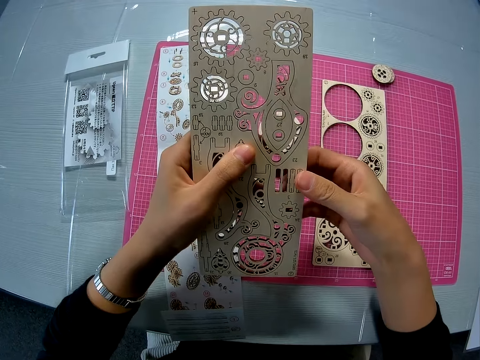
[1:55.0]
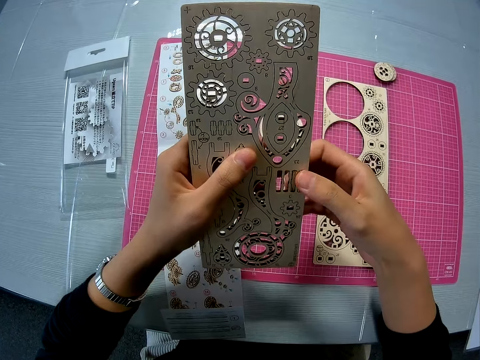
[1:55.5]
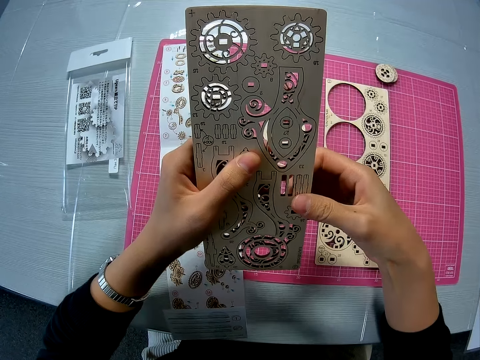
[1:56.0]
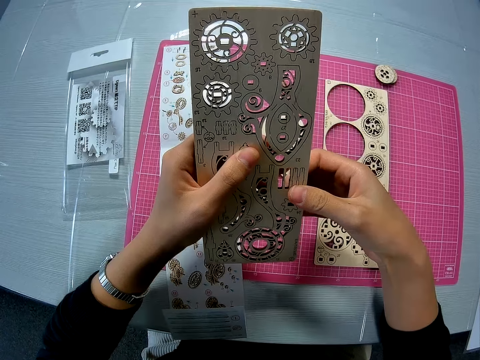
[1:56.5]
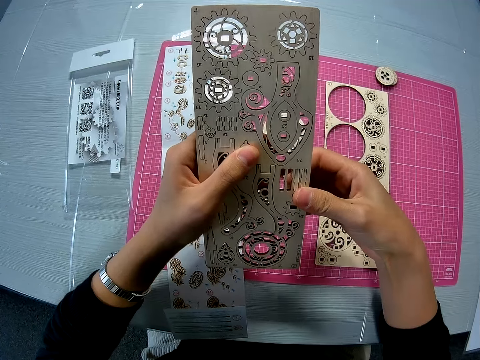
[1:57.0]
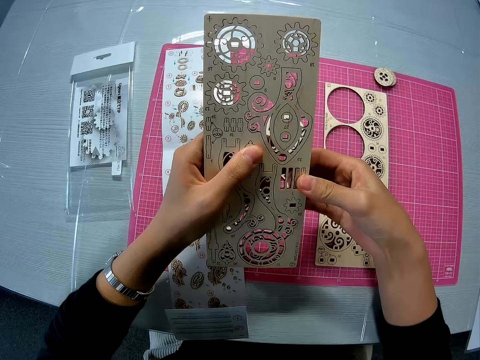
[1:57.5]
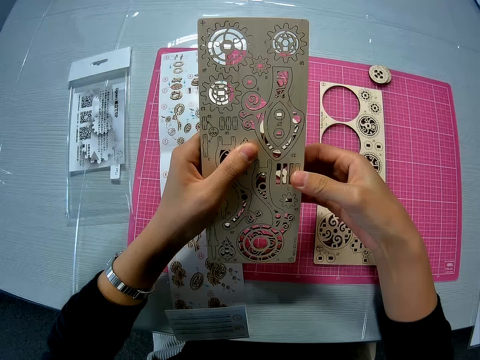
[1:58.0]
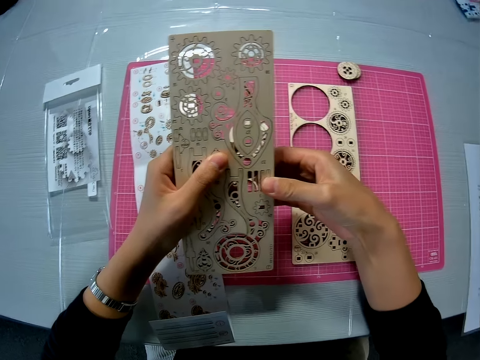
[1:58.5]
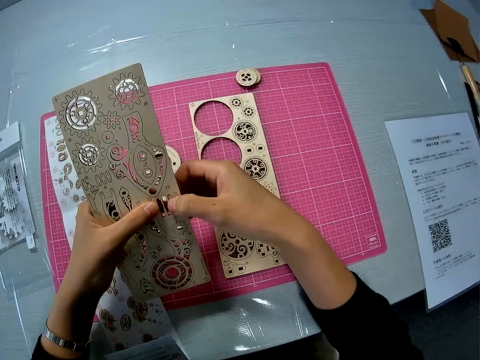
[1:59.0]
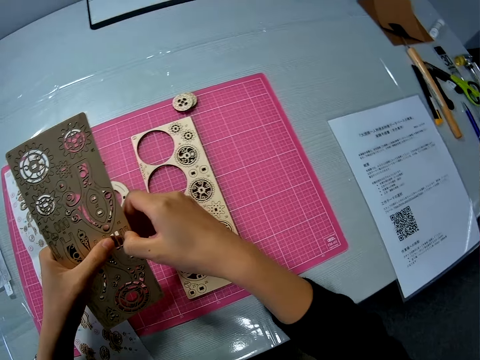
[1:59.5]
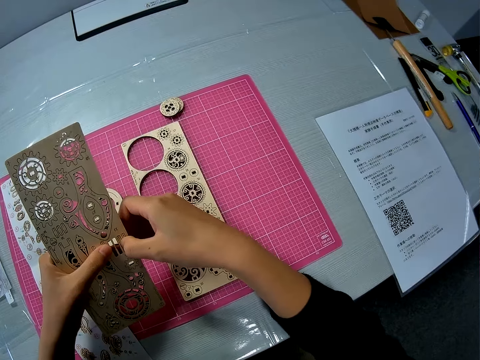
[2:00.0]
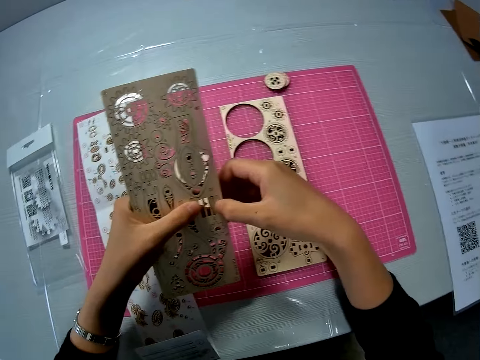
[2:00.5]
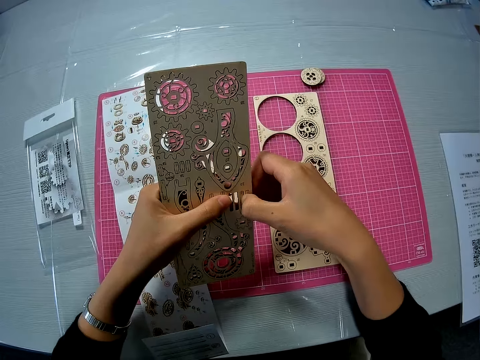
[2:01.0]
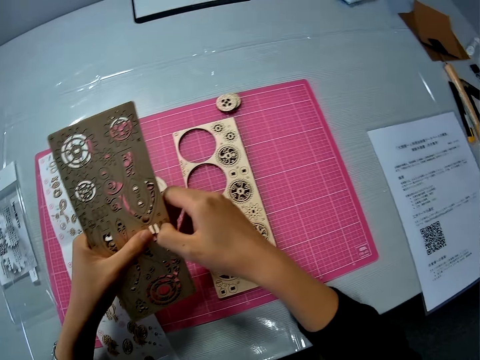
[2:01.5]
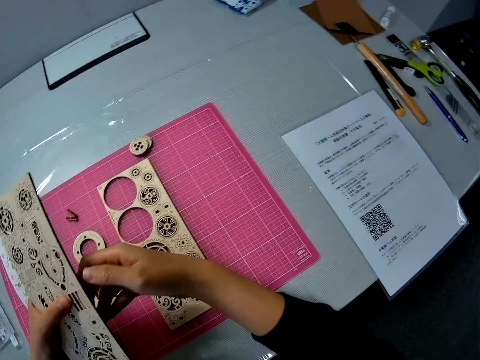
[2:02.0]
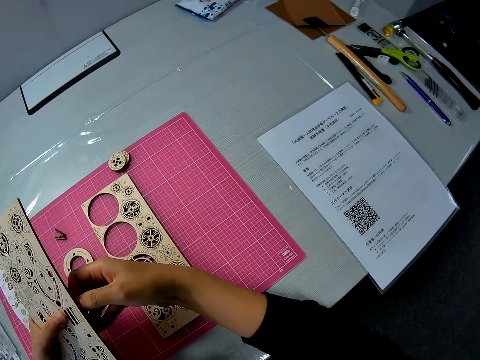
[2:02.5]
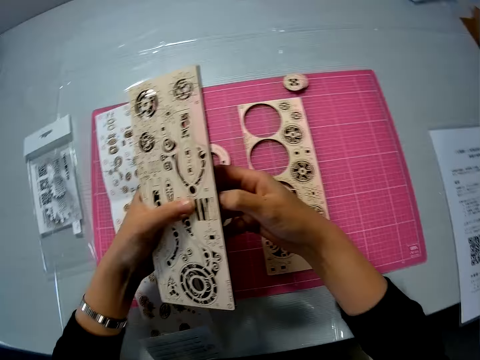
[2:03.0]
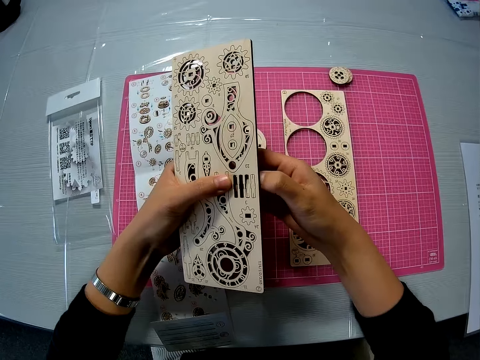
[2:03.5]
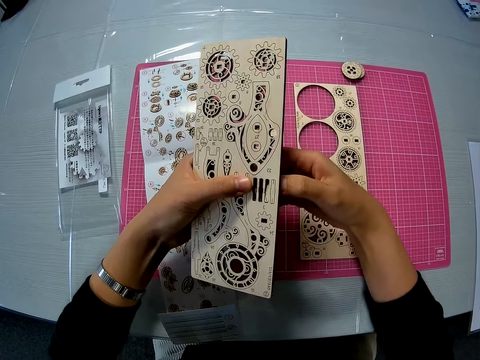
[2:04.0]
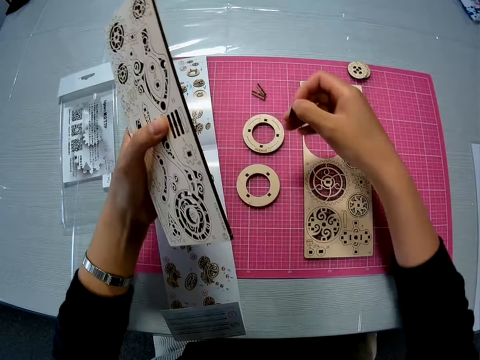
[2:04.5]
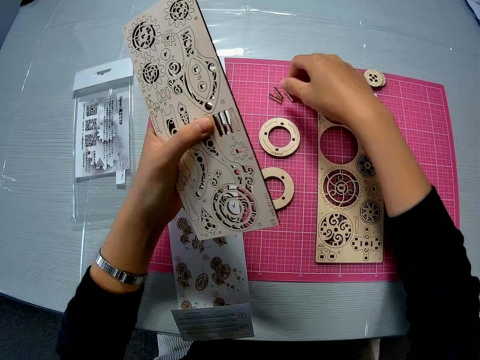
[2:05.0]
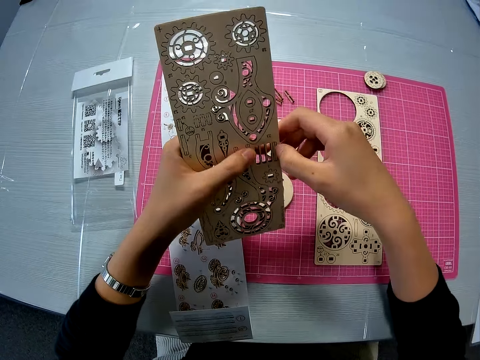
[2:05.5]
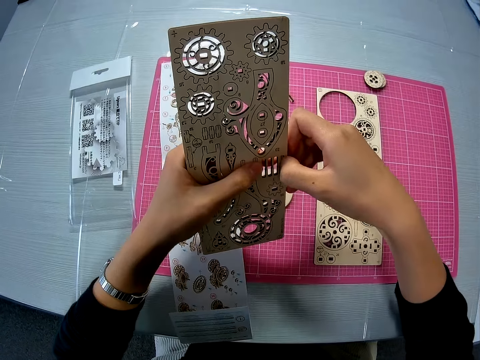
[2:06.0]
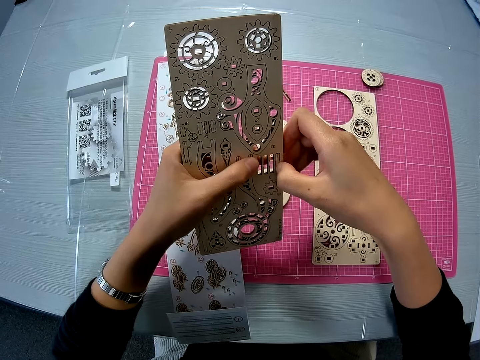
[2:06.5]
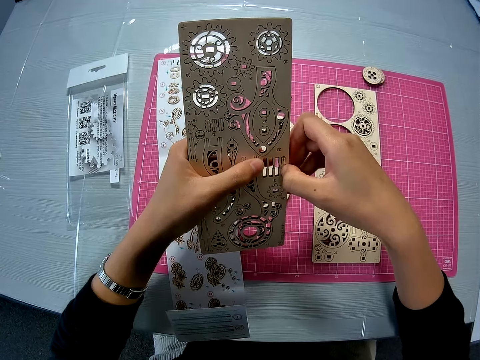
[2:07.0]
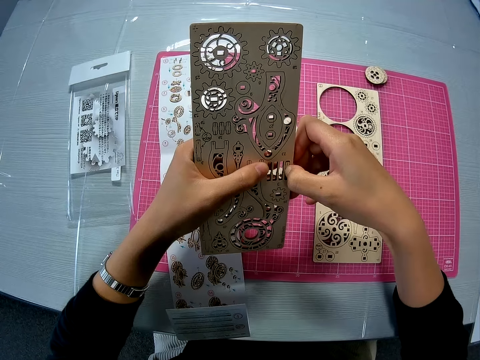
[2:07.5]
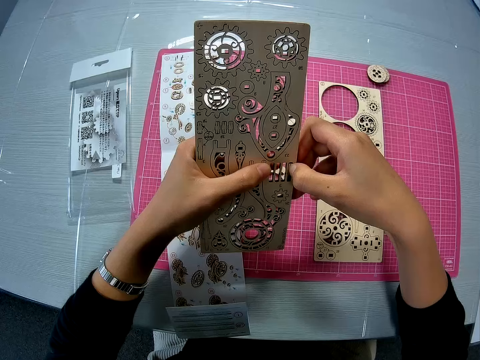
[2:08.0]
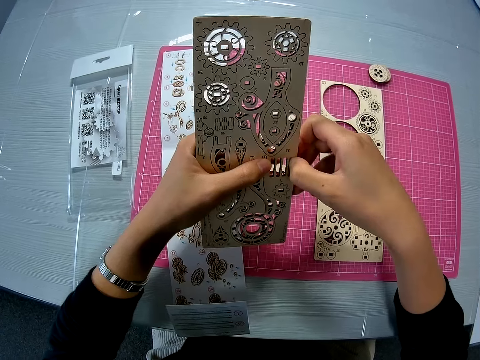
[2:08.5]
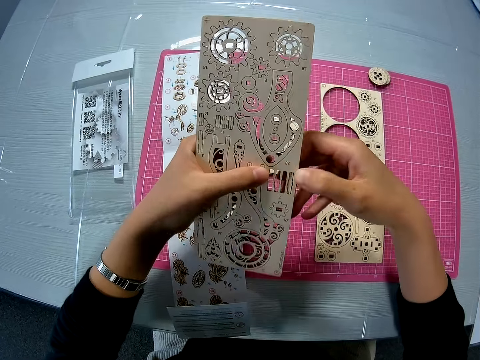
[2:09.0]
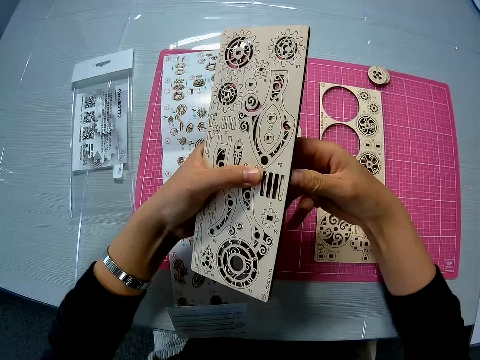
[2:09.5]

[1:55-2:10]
The camera wearer removes another puzzle piece from the puzzle sheet. She looks towards her right briefly. She drops the puzzle piece on the pink sheet on the table. She removes another puzzle piece from the puzzle sheet.

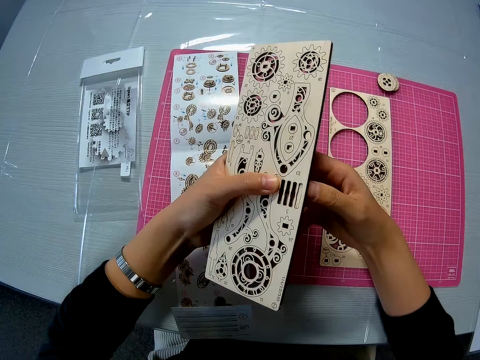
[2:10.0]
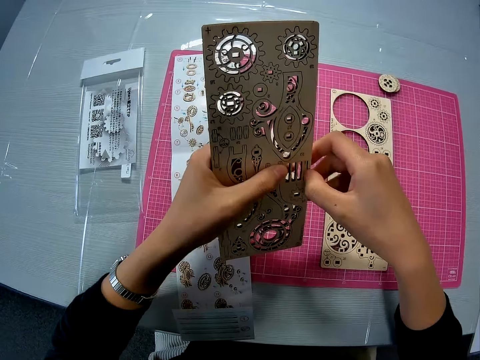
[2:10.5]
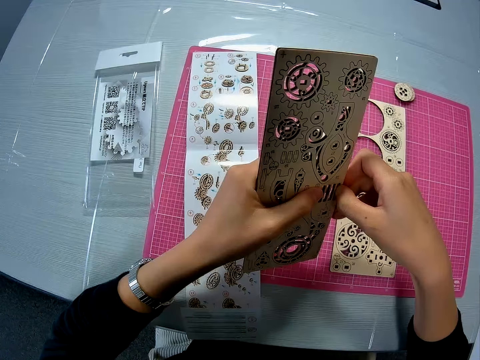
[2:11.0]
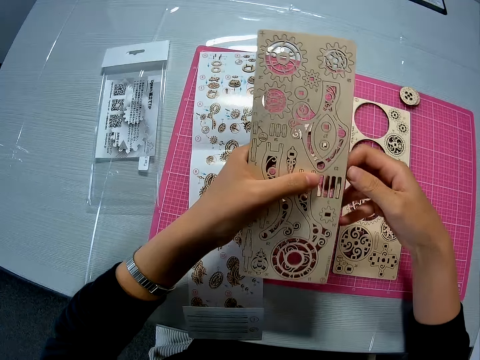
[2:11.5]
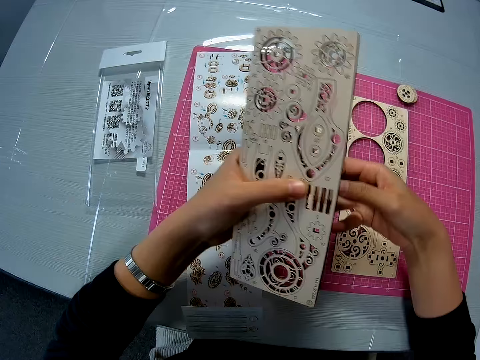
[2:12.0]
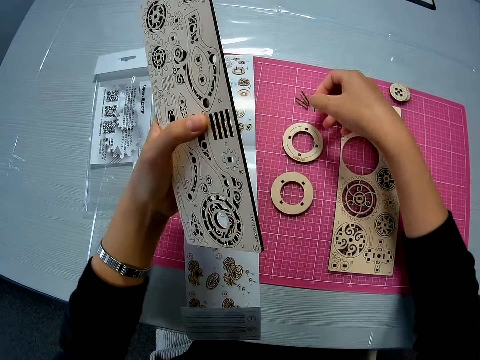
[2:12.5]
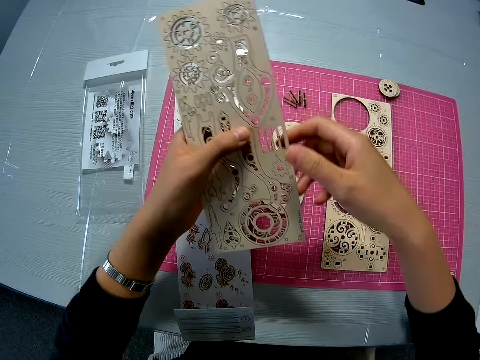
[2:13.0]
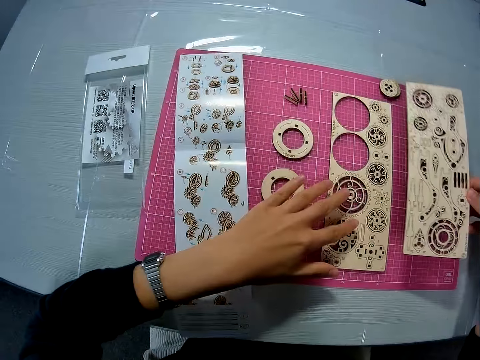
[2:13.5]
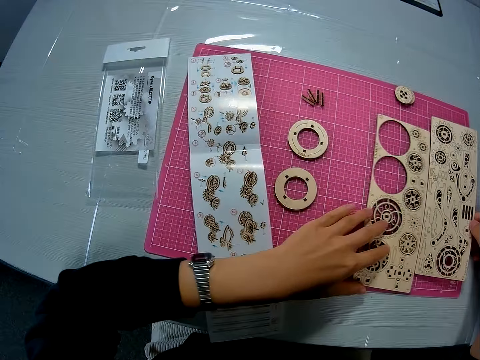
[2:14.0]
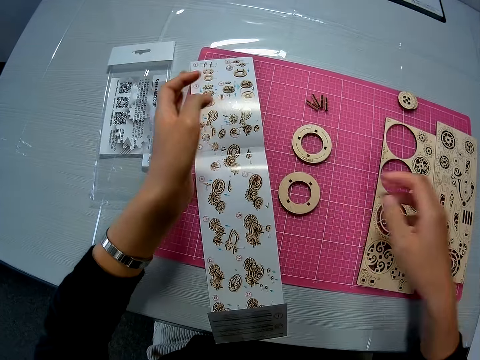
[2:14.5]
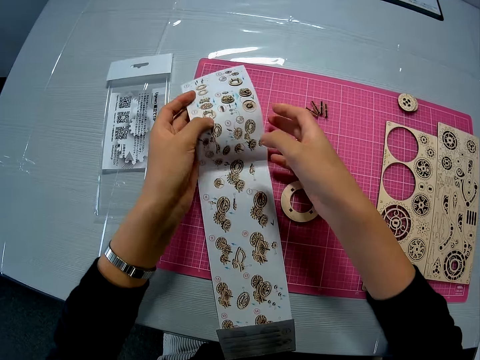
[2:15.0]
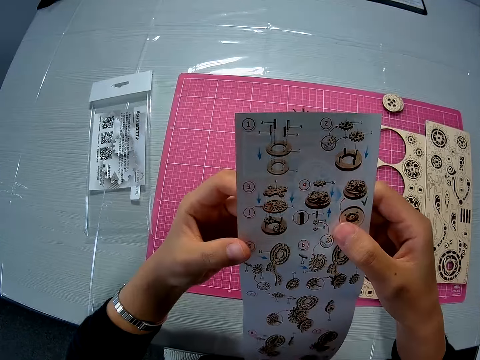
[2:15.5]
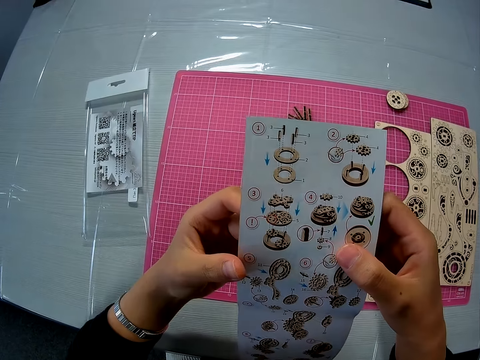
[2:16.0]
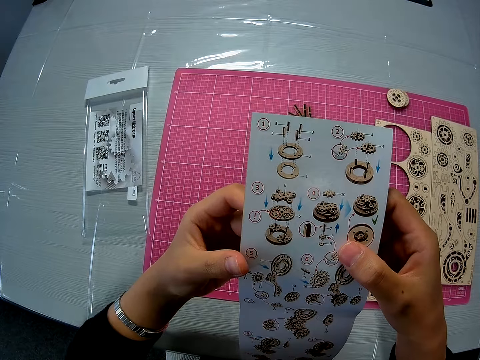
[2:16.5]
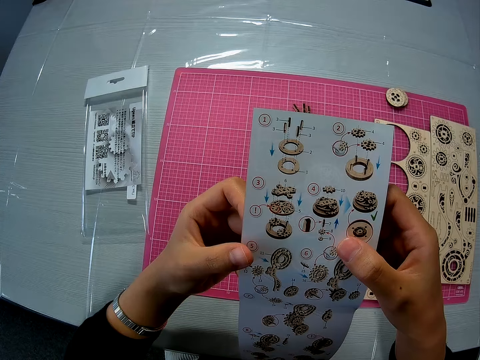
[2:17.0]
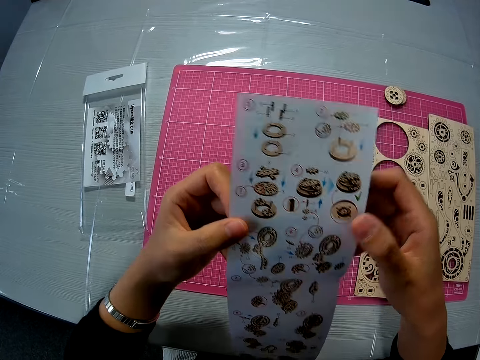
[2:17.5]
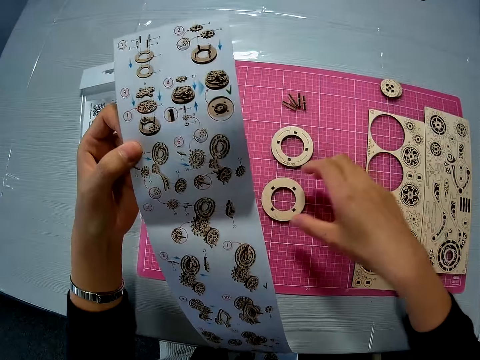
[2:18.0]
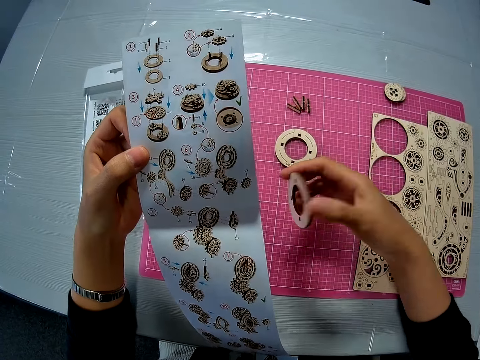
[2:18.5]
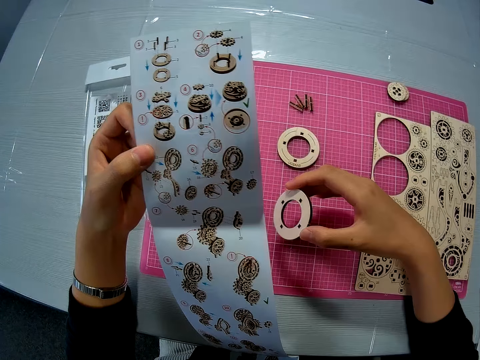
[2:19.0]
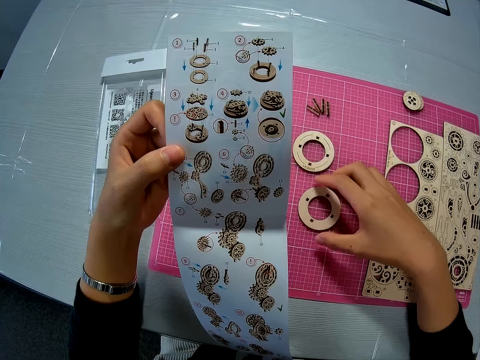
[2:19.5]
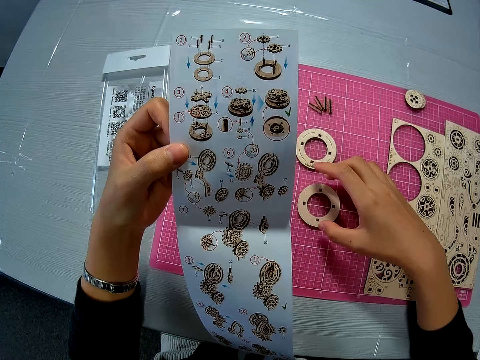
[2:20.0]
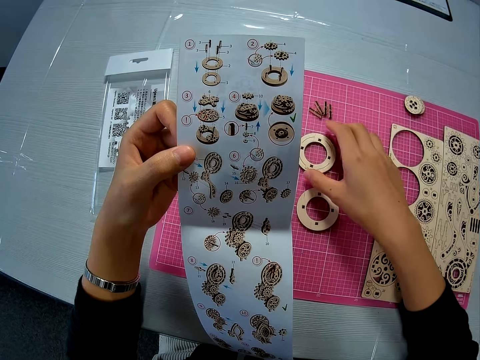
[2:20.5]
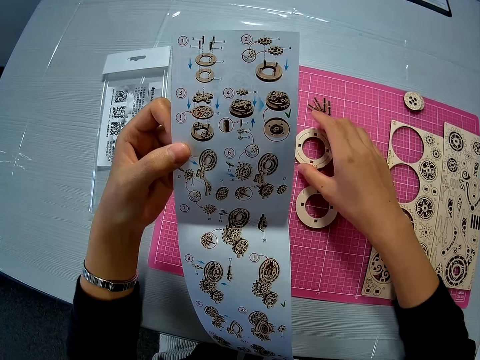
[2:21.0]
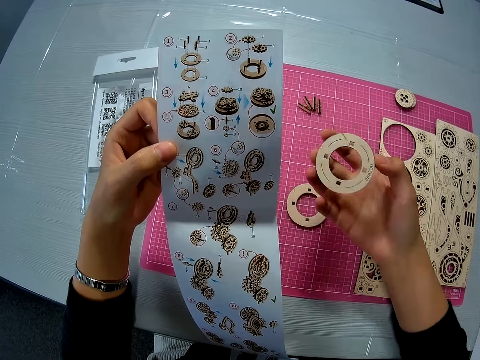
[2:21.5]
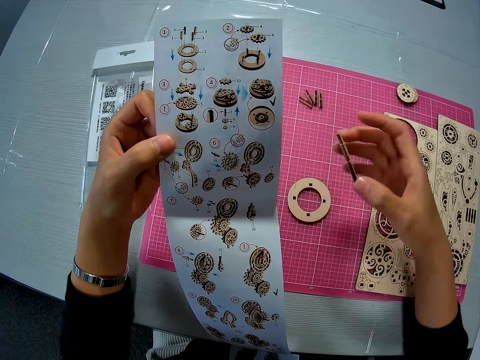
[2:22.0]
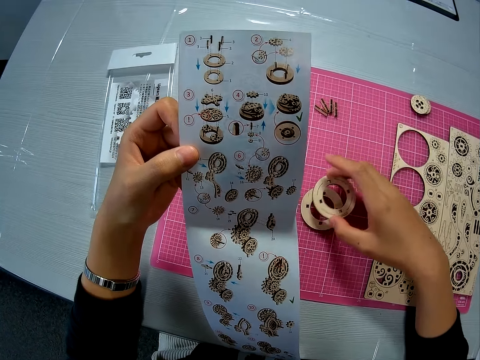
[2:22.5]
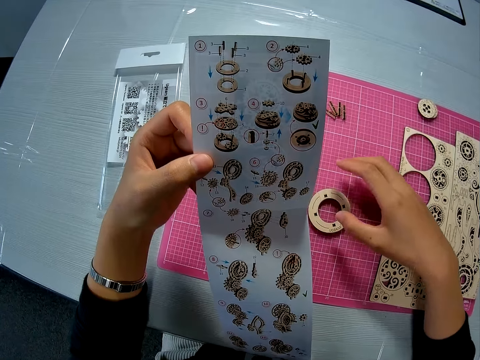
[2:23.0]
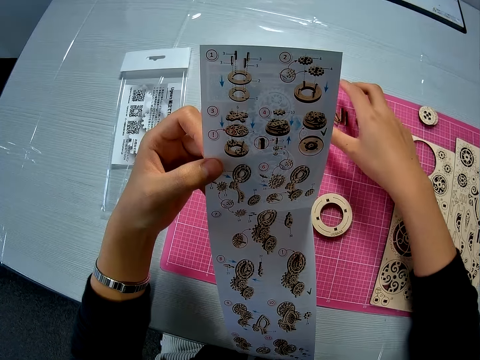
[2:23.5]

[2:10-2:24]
The camera wearer drops the puzzle piece on the pink sheet on the table. She passes the puzzle sheet to her right hand. She drops the puzzle sheet on the pink sheet on the table. She moves the first puzzle sheet on the pink sheet with her left hand. She picks up the instruction manual or paper from the pink sheet on the table. She looks at the paper. She picks up the first outer puzzle piece from the pink sheet on the table. She drops the outer puzzle piece on the pink sheet on the table. She touches the laser cut pieces. She picks up the second outer puzzle piece from the pink sheet on the table. She drops the second outer puzzle piece on the first puzzle piece on the pink sheet.
